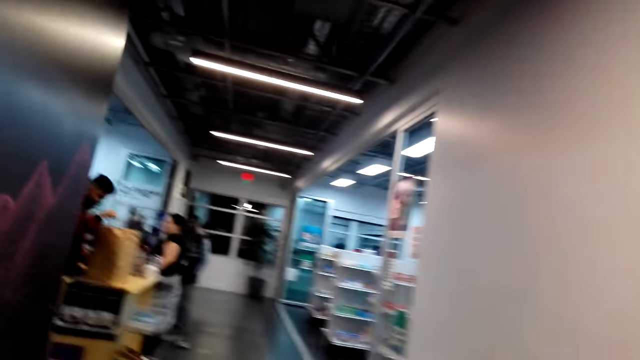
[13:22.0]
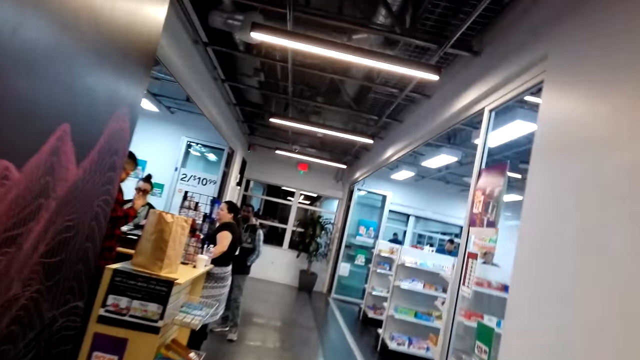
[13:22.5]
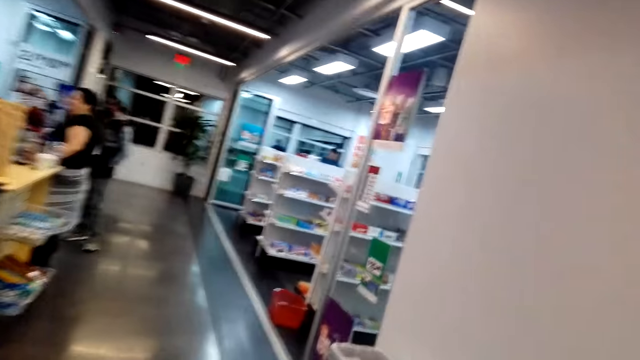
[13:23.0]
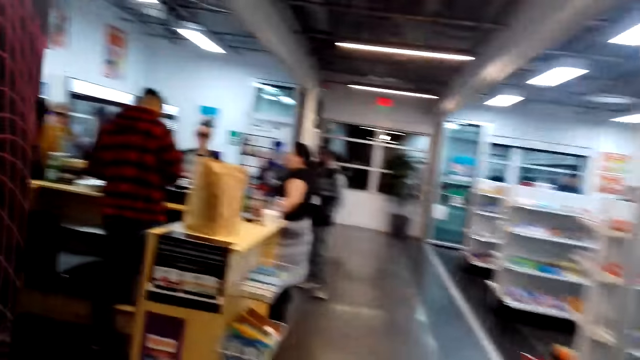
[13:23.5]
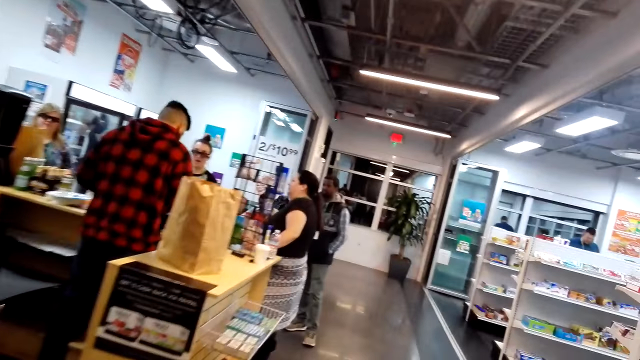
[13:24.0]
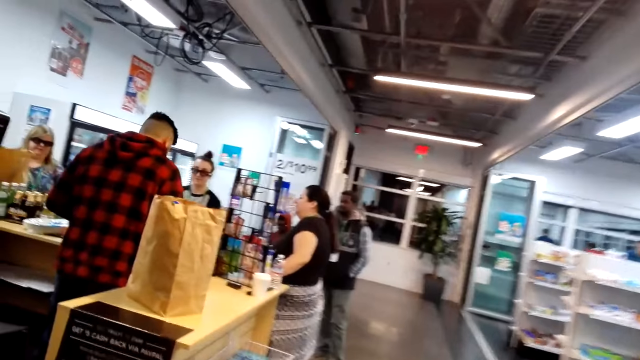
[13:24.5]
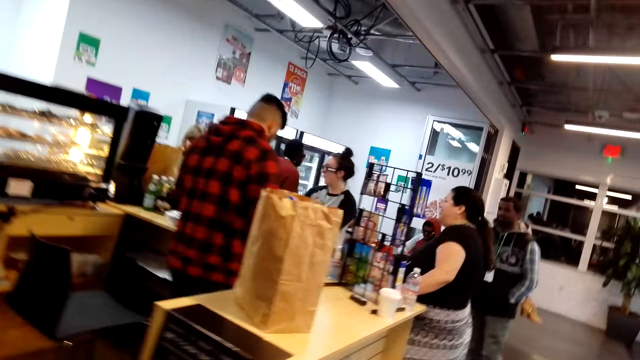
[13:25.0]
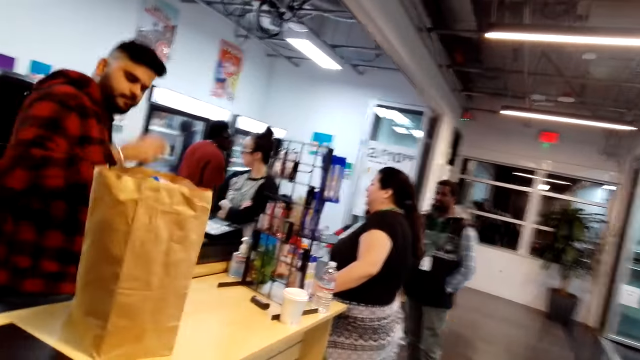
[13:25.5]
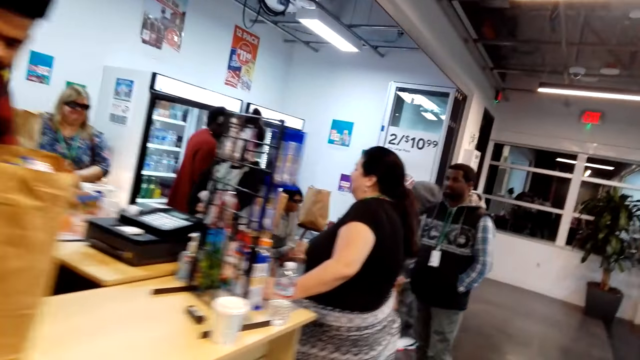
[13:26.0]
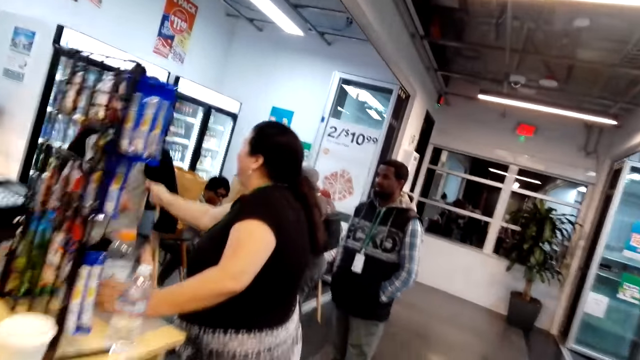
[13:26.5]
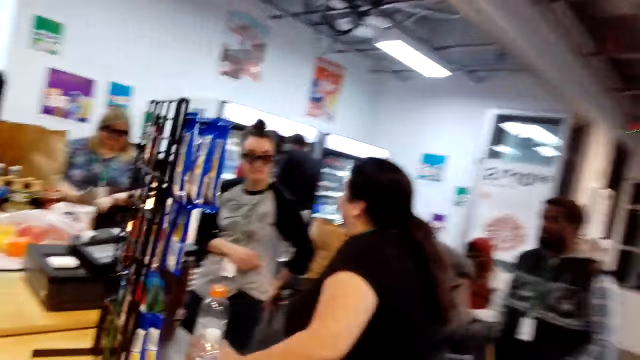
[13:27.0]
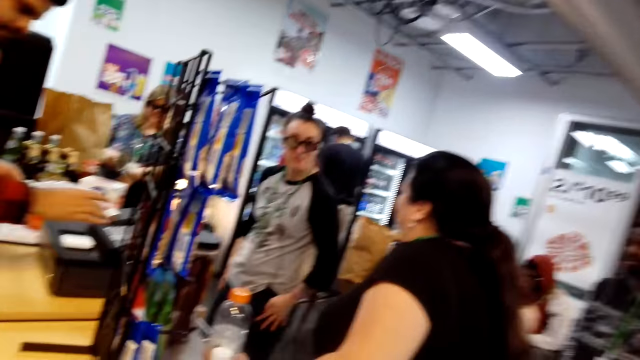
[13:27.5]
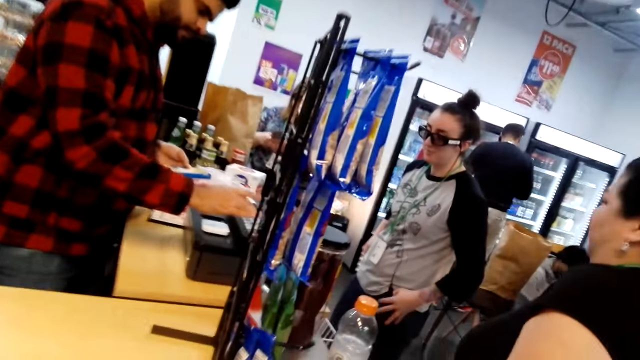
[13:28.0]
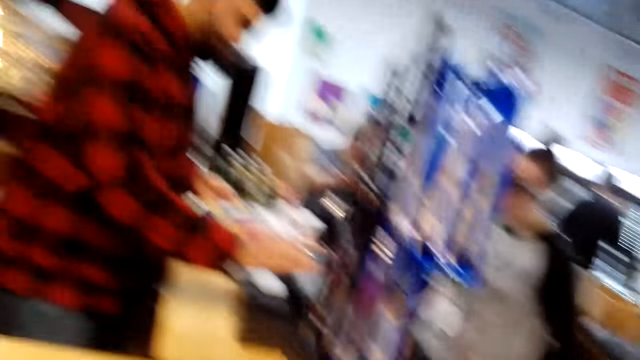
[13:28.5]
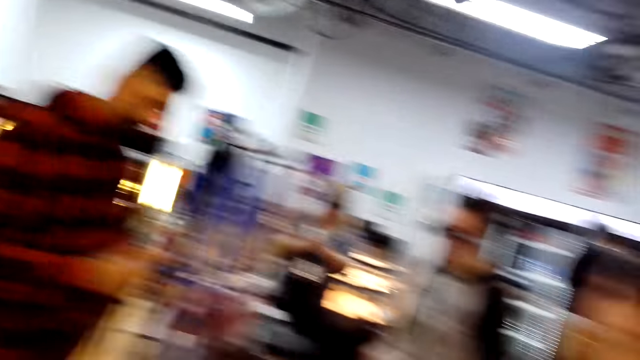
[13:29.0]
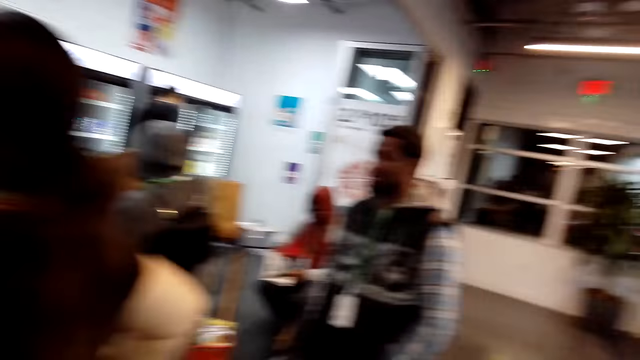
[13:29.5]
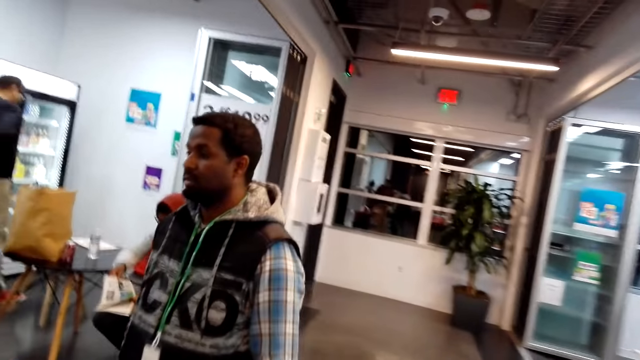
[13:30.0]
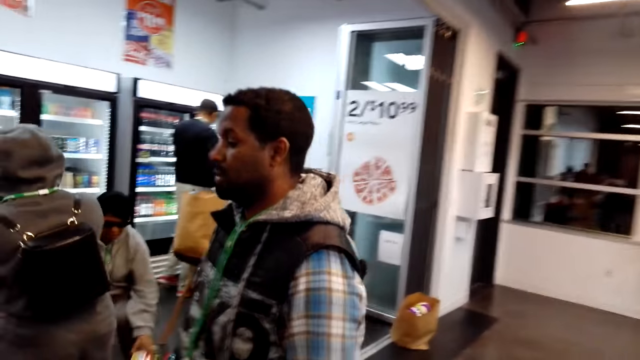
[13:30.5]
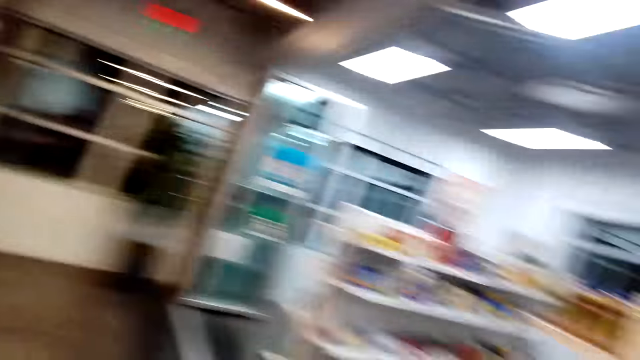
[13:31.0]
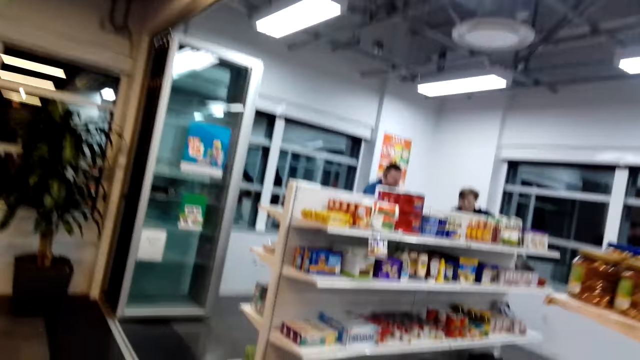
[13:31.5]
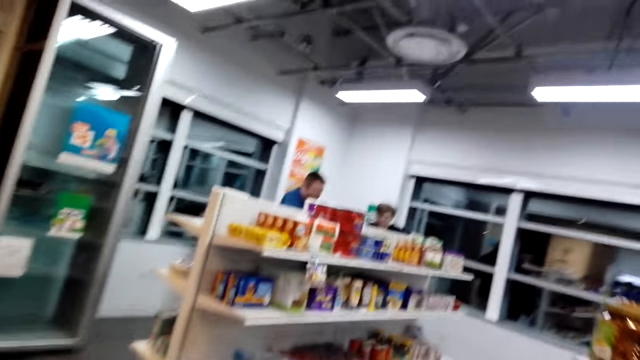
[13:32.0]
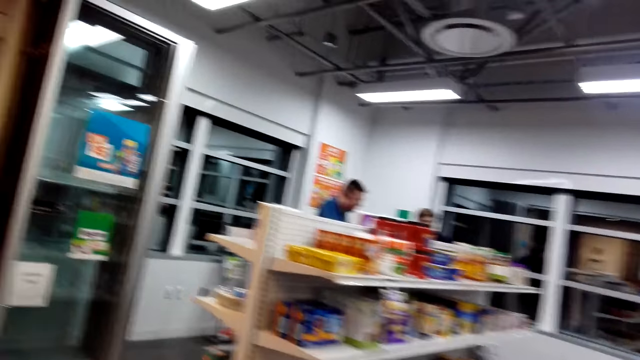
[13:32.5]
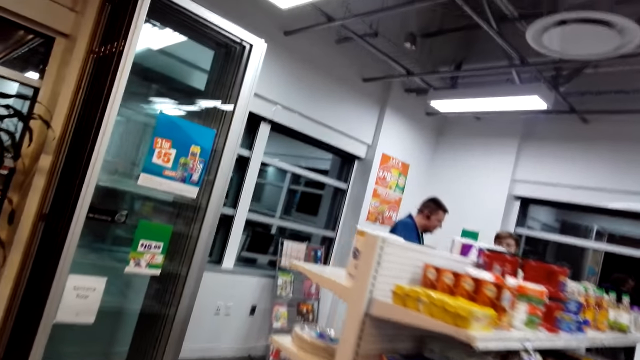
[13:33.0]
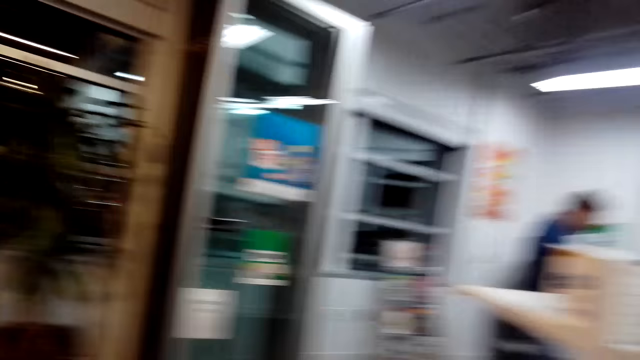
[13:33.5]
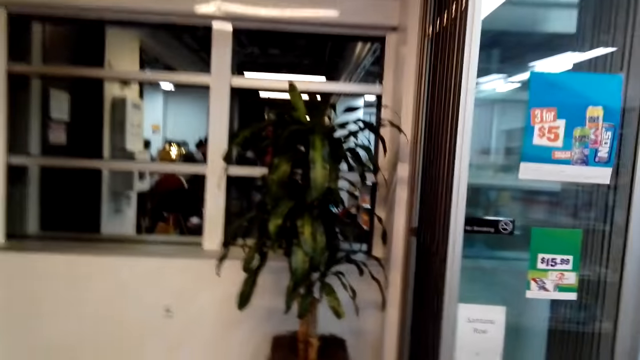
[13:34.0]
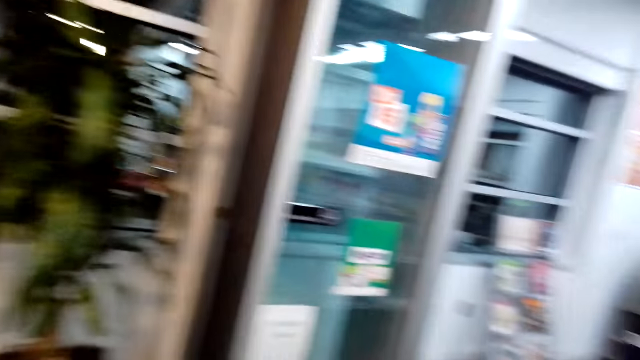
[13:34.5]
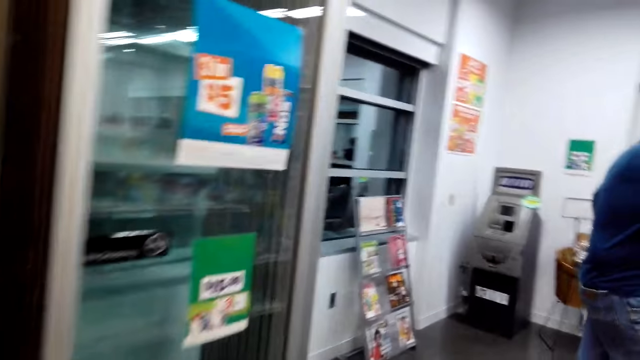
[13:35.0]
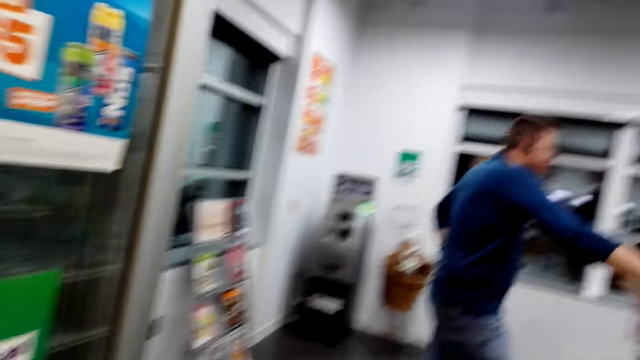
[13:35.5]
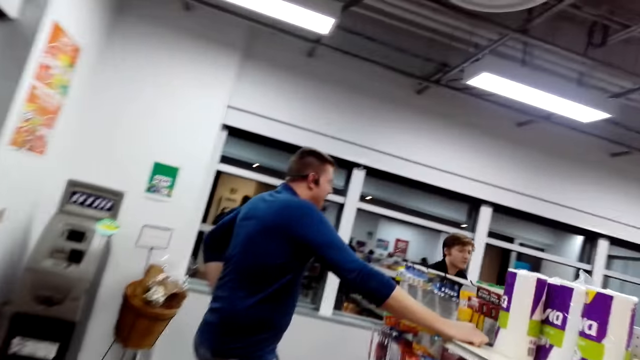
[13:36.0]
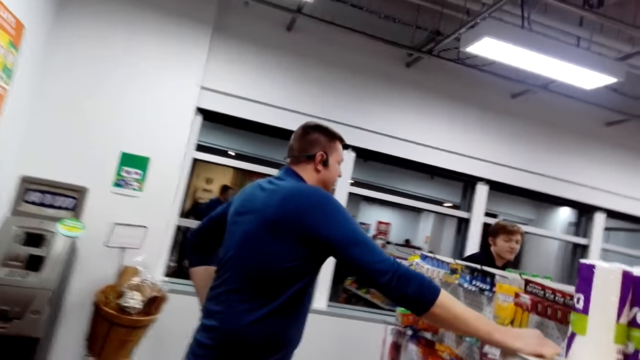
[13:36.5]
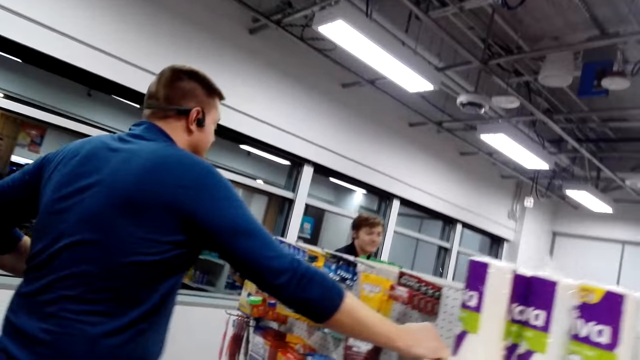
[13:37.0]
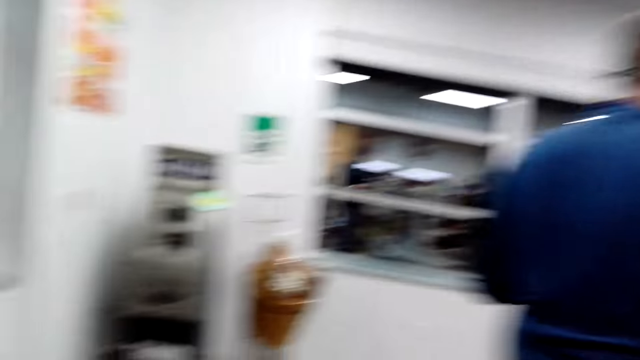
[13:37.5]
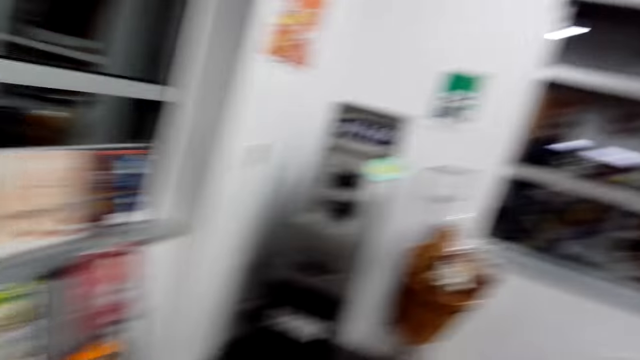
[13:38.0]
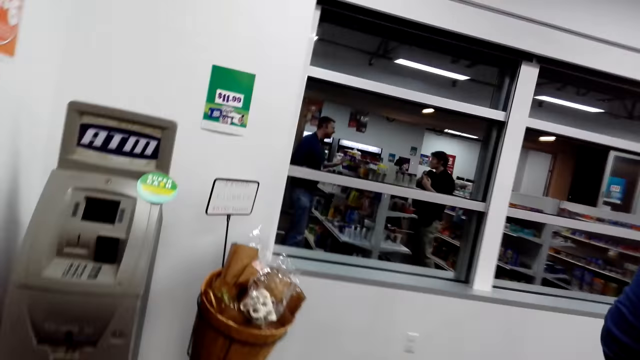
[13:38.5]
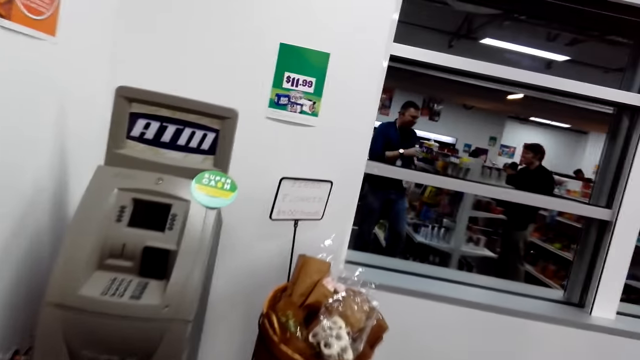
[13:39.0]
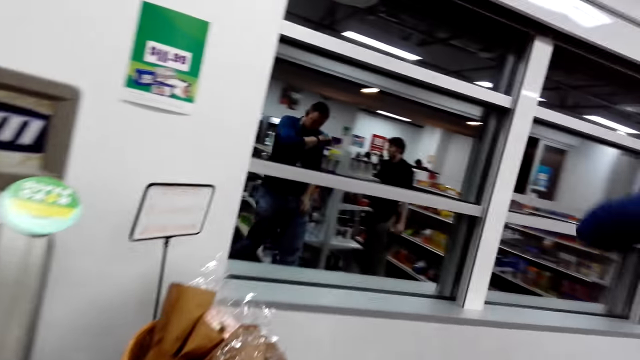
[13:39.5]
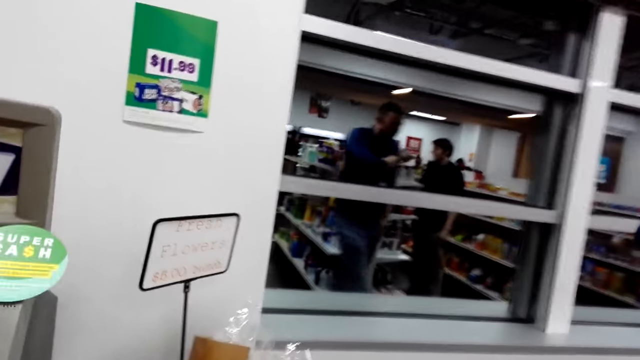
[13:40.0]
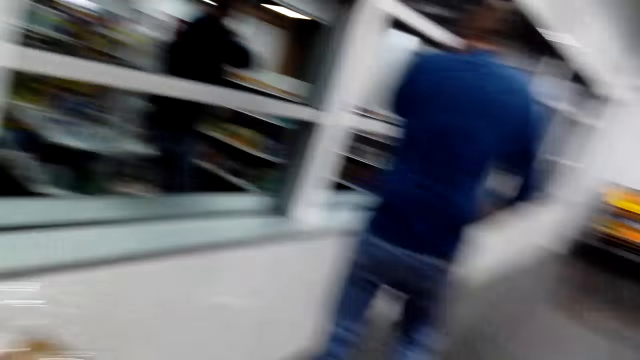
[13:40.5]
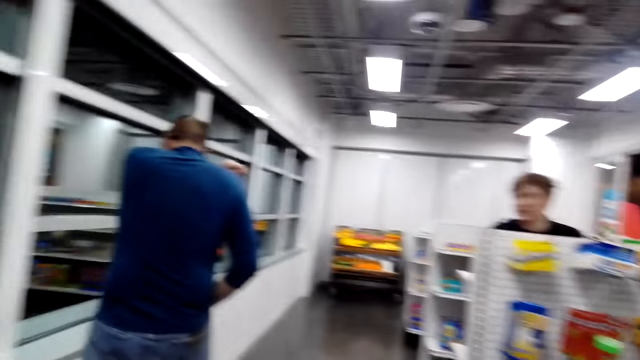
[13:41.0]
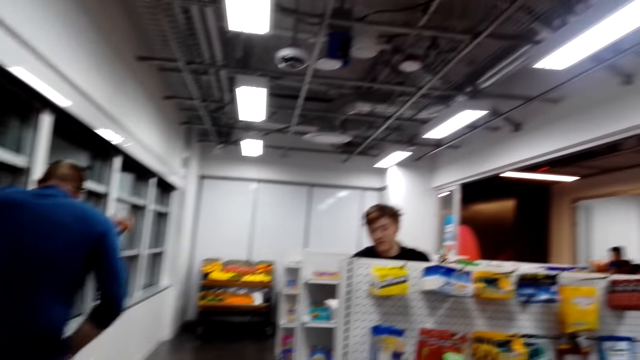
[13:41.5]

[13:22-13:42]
A man moves the hand. A lady moves the hand. Another lady moves the hand. The first man operates the machine. The camera wearer looks around and steps forward. Another man looks around. The camera wearer steps forward. The other man steps forward.
